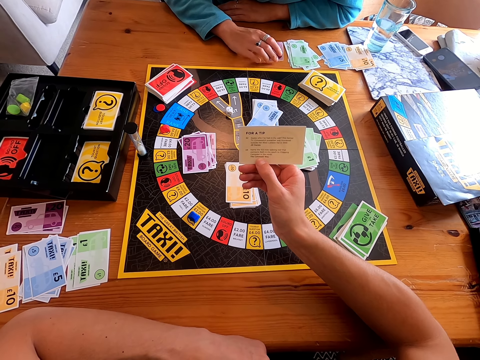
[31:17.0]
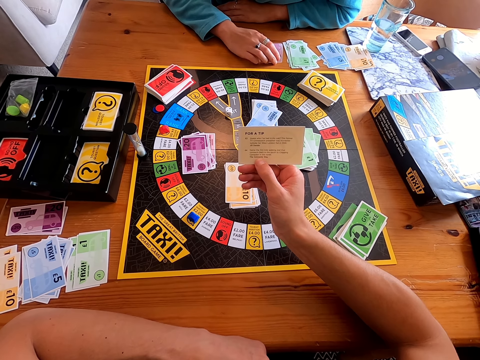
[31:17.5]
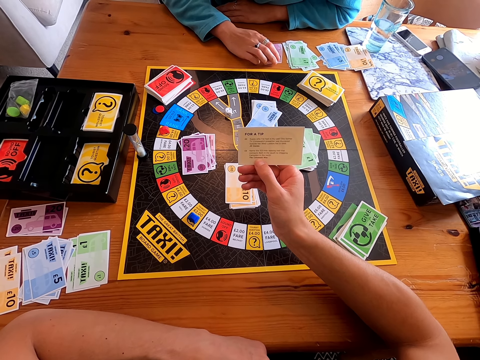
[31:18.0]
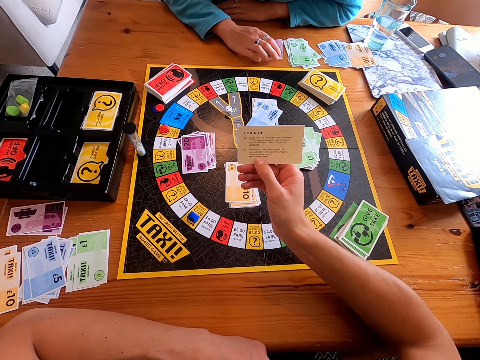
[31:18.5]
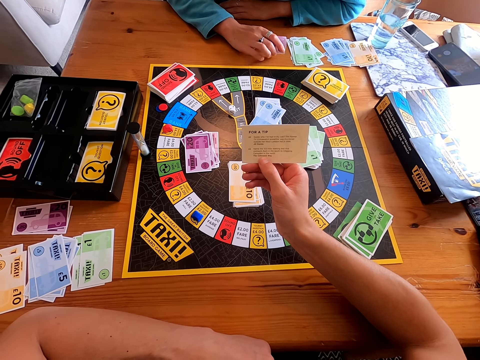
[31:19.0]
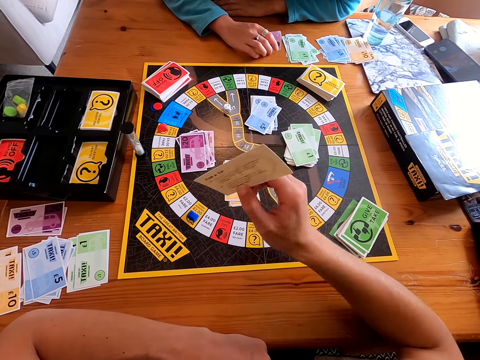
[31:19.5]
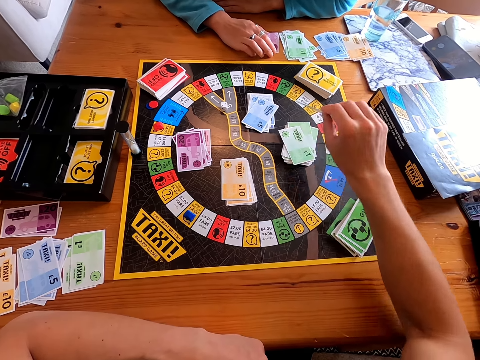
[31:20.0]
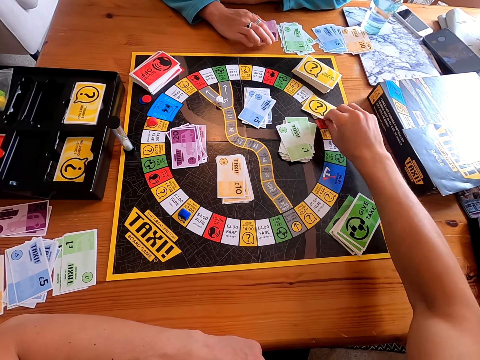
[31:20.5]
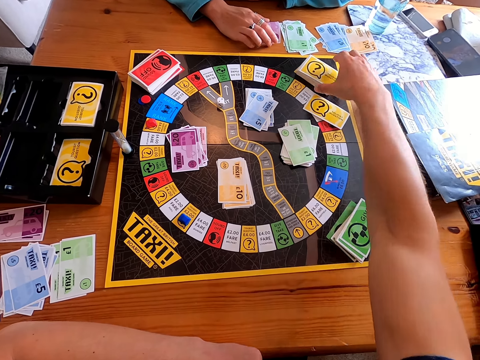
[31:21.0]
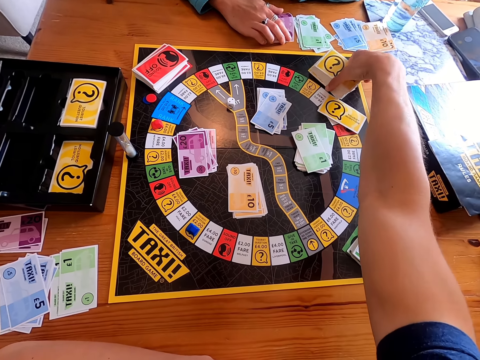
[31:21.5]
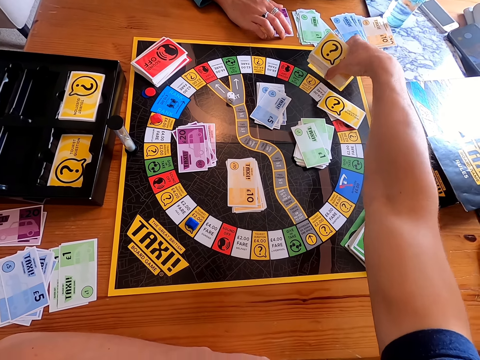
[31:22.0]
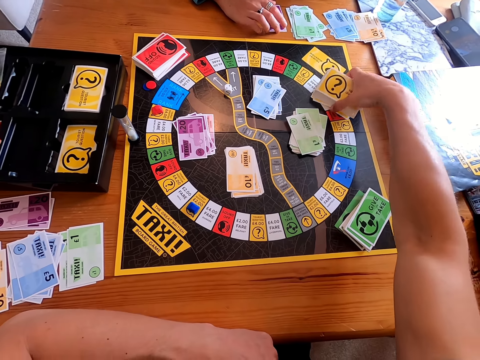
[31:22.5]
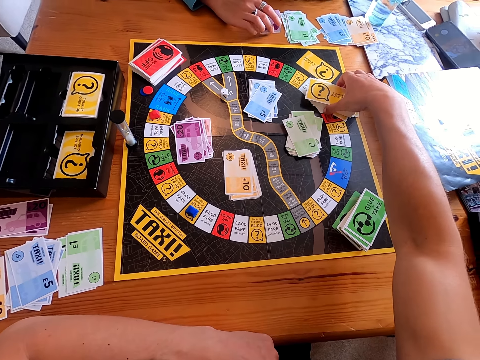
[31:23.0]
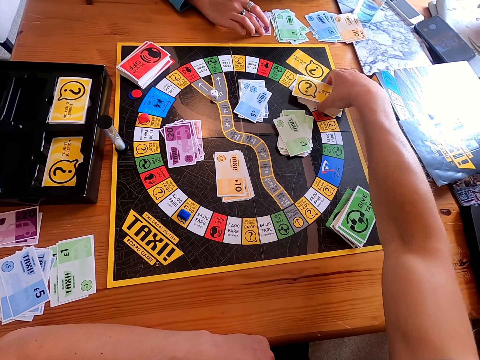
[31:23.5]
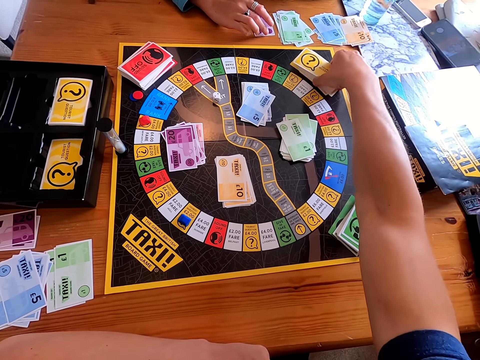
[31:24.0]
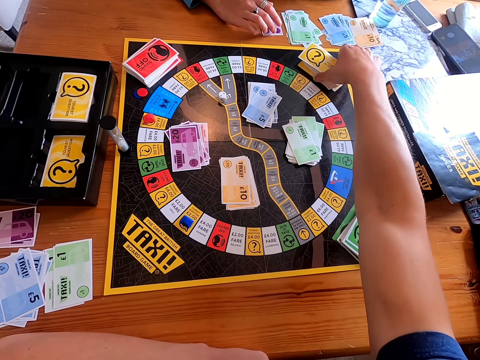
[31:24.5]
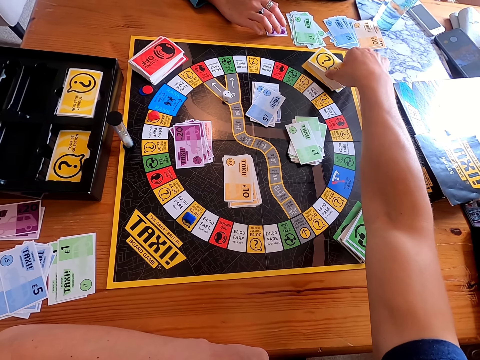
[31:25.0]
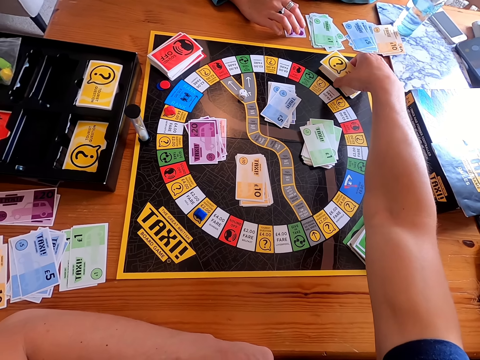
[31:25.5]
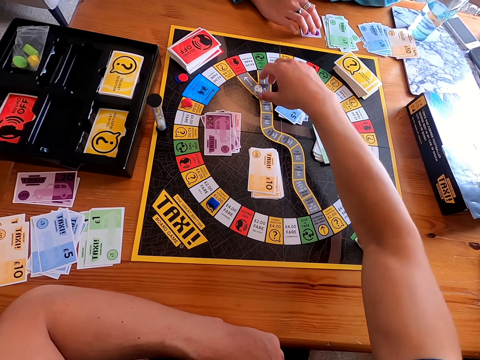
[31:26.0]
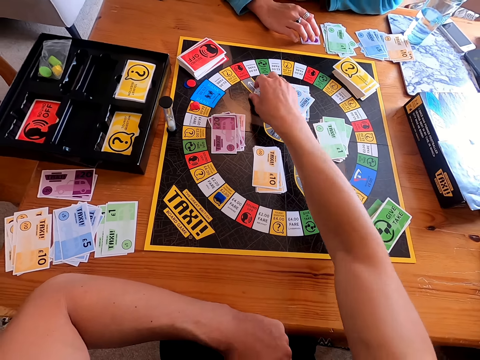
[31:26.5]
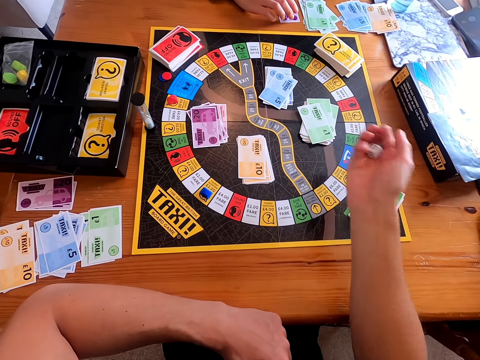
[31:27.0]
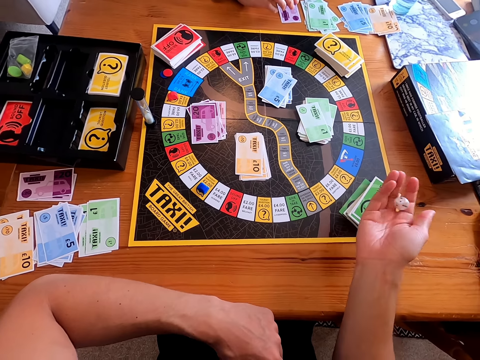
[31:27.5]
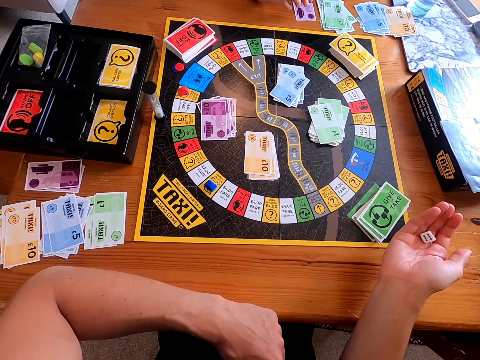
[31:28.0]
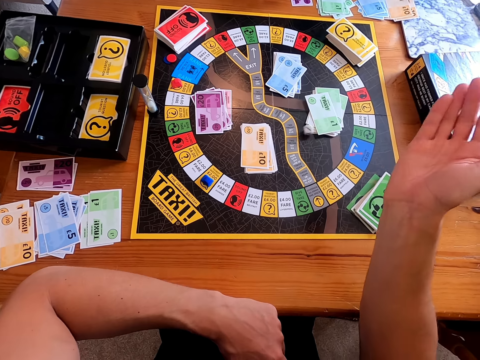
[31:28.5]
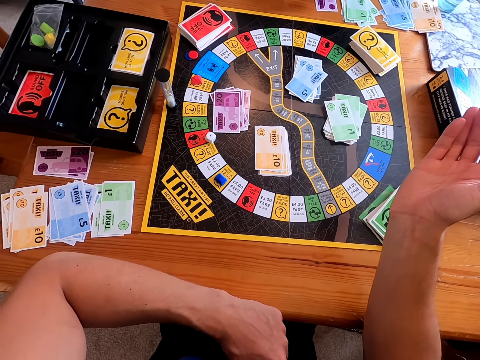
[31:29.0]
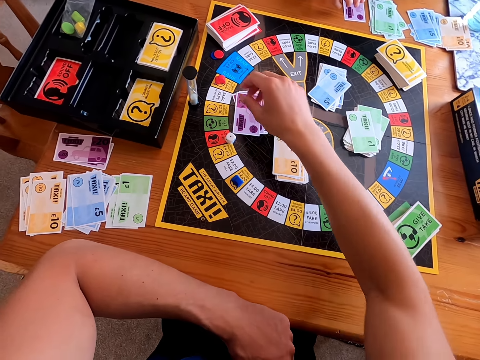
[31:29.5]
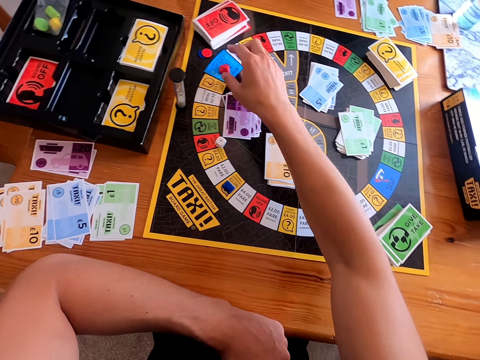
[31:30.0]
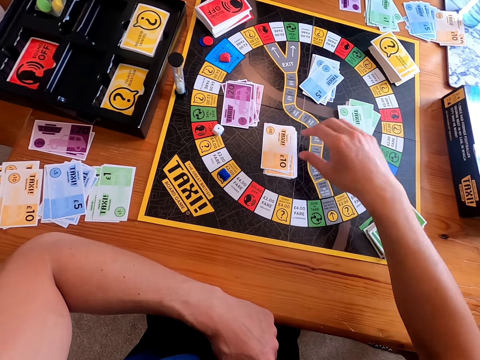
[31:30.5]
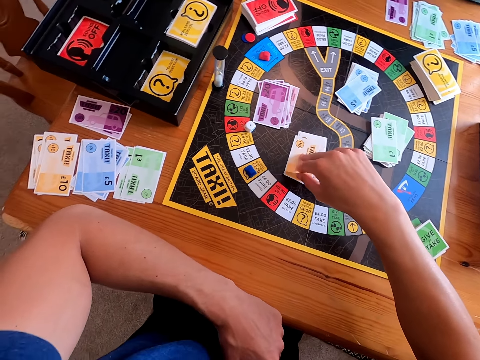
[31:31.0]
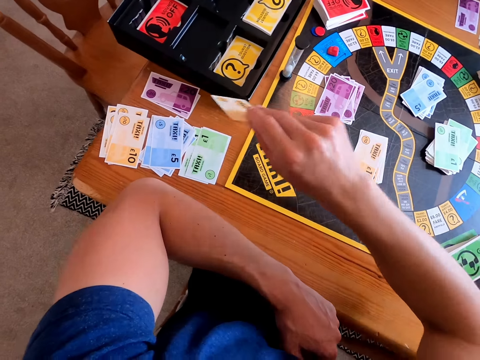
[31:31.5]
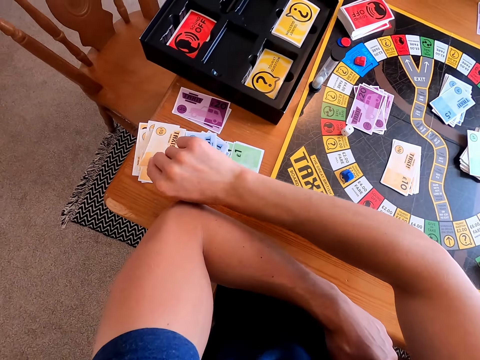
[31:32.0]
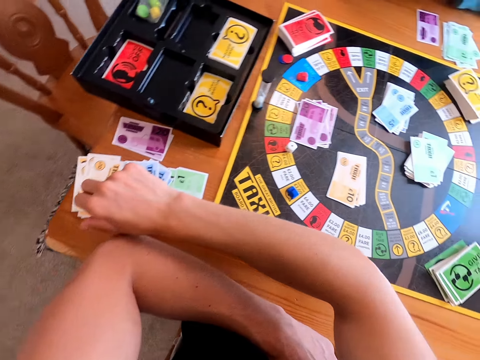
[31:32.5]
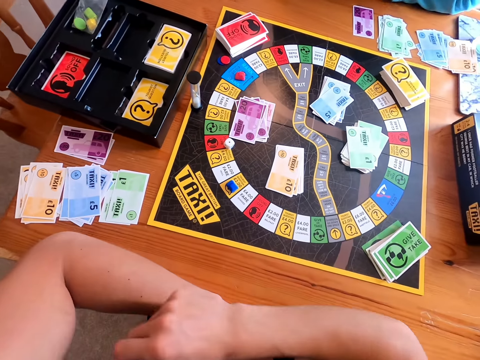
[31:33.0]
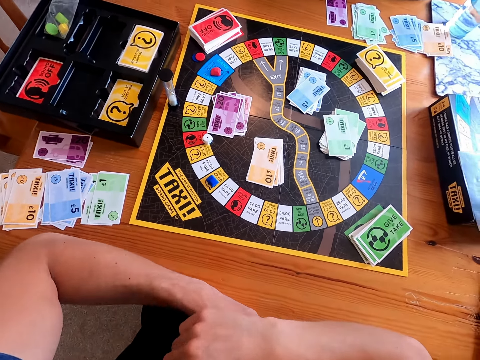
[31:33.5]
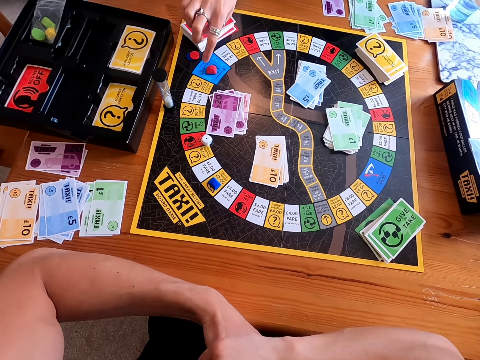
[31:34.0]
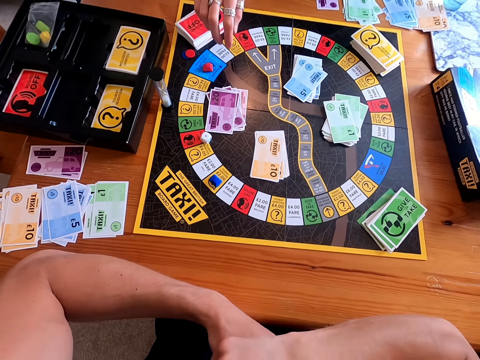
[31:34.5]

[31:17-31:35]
The camera wearer places the card on the other cards. He holds the cards. He picks a dice from the board and rolls the dice in his hand. He shakes the dice. He shakes the dice again. He throws the dice on the board, moves the piece on the board, picks a card from the board and places the card on the table.

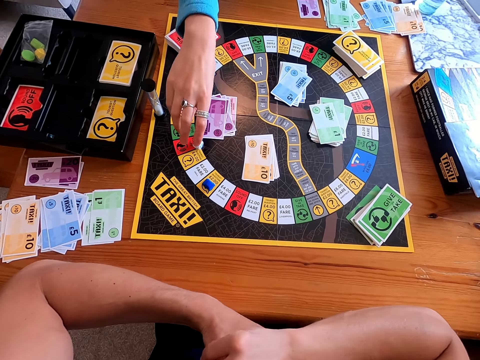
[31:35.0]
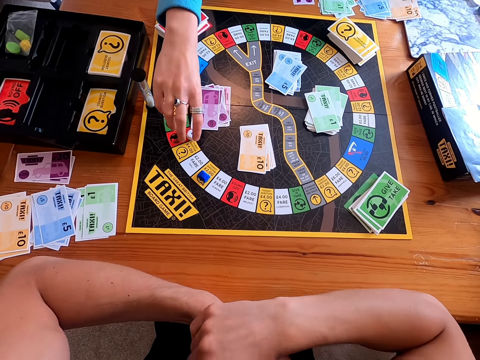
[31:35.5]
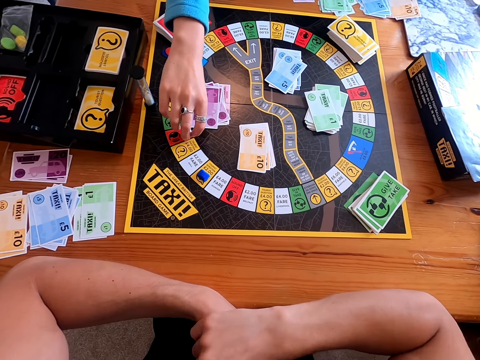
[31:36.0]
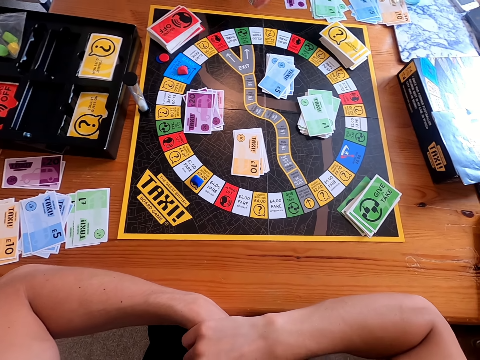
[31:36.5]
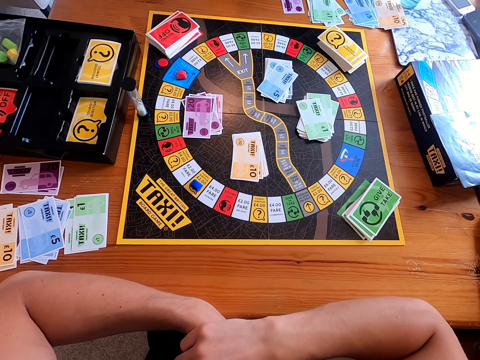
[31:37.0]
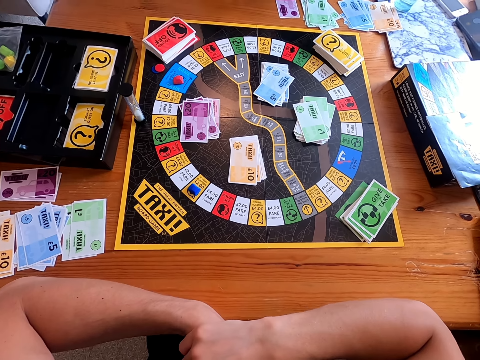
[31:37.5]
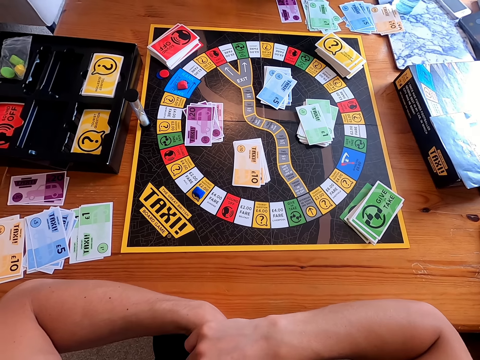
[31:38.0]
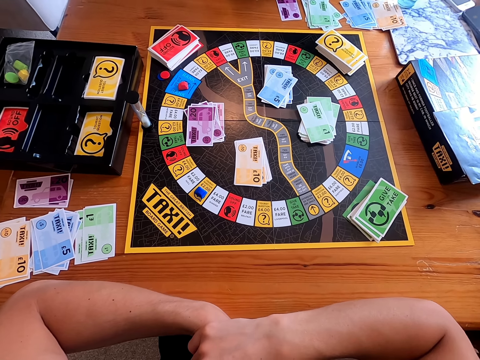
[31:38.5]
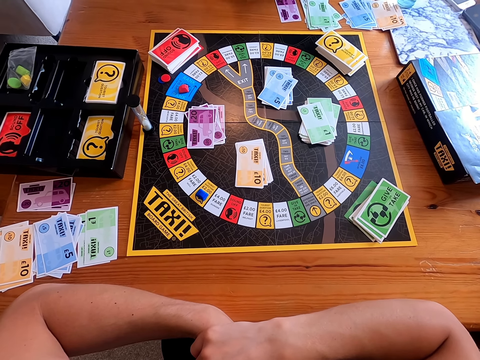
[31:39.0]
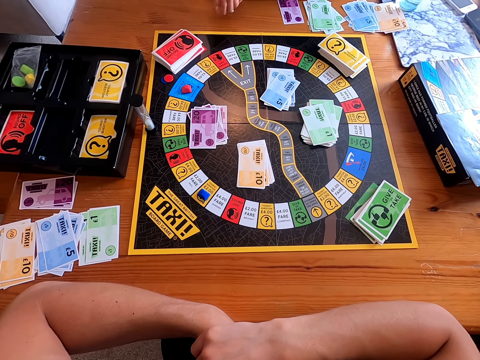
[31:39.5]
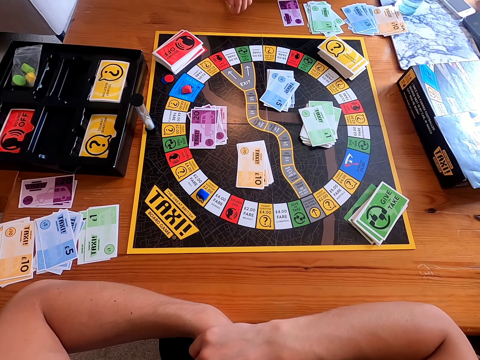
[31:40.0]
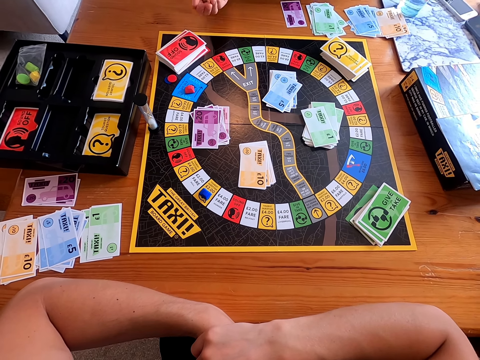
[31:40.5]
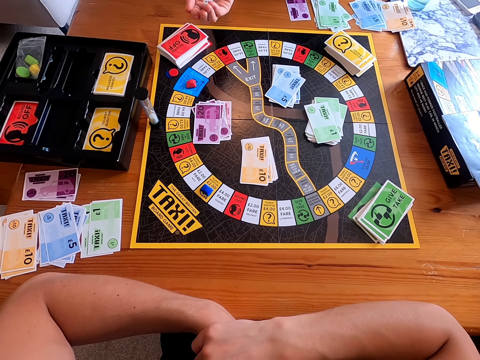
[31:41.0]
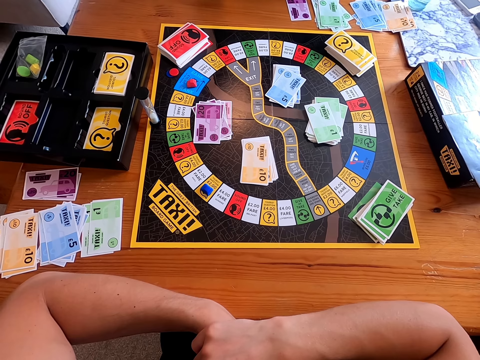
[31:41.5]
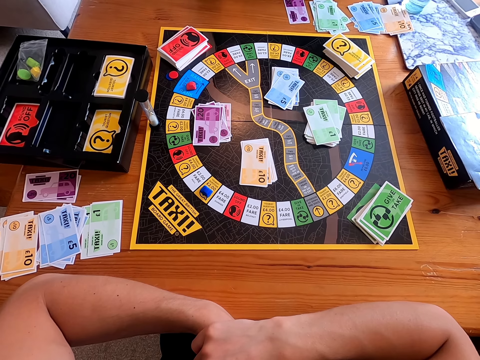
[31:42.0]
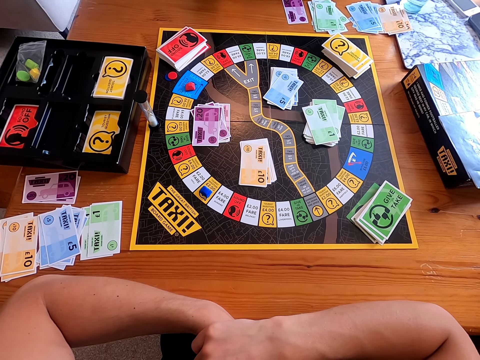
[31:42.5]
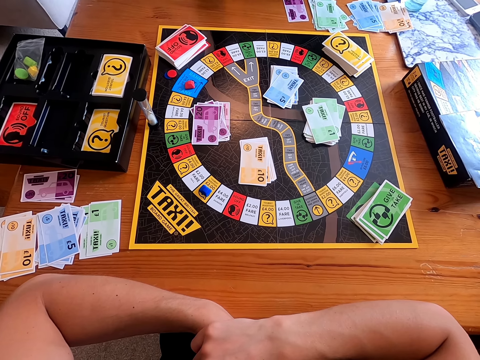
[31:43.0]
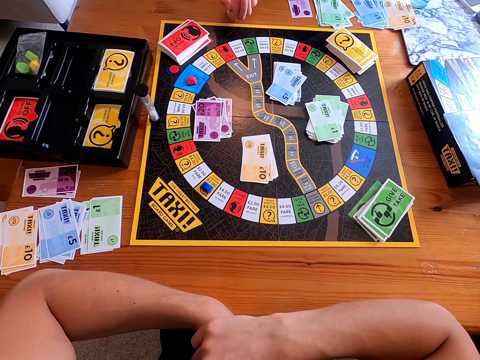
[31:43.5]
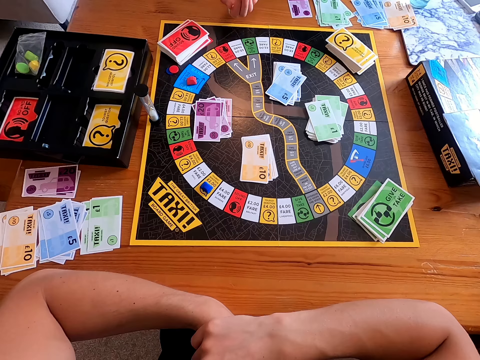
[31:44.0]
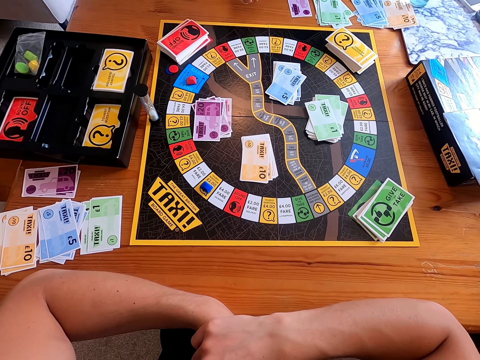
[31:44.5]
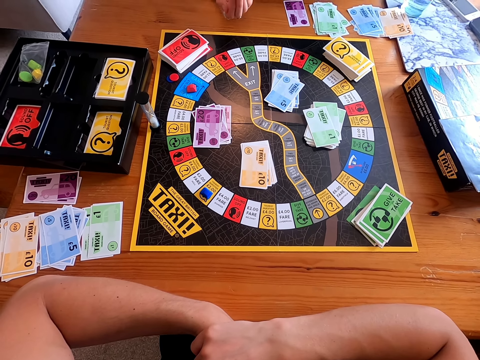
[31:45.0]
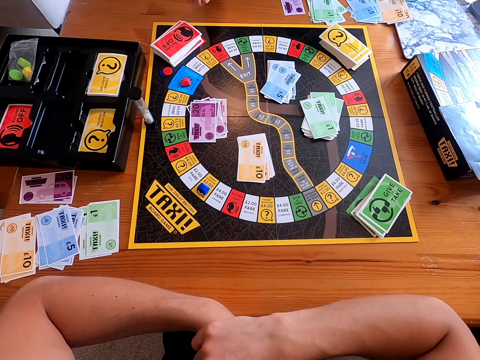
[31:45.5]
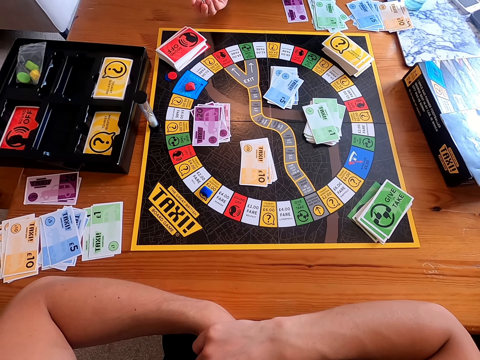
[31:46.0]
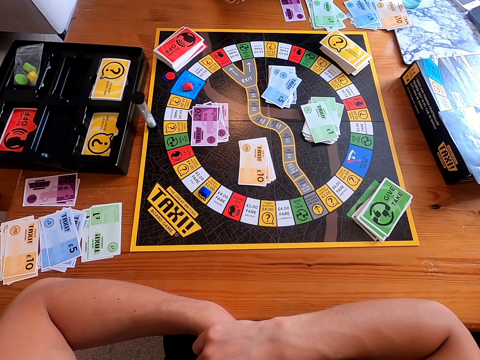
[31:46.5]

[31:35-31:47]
A woman picks a dice from the board. The camera wearer picks the dice and shakes the dice. The woman rolls the dice in her hand. The camera wearer drops the dice.
